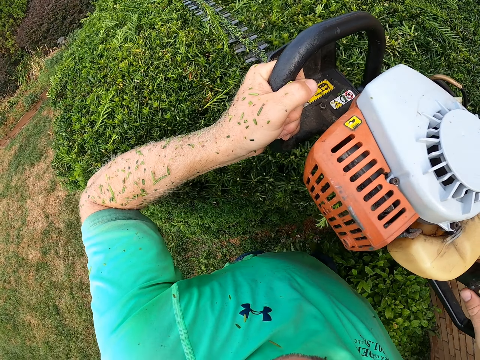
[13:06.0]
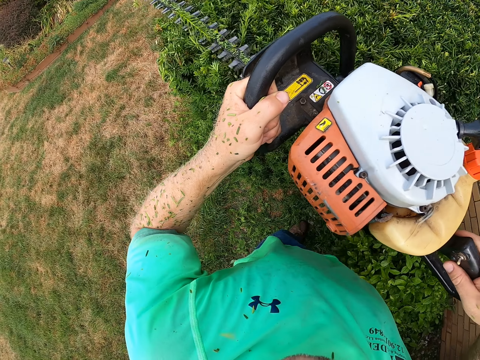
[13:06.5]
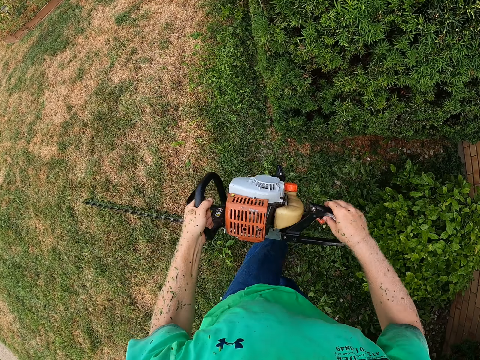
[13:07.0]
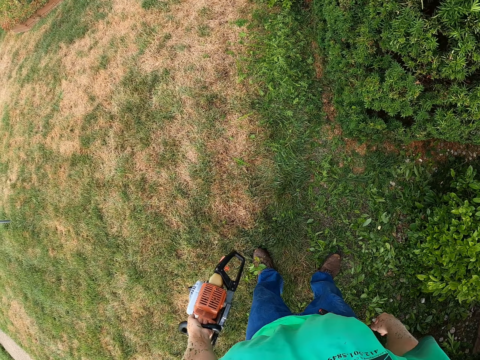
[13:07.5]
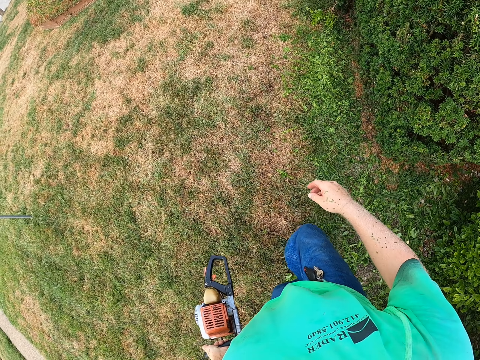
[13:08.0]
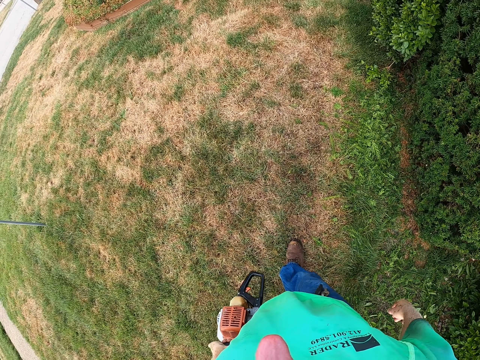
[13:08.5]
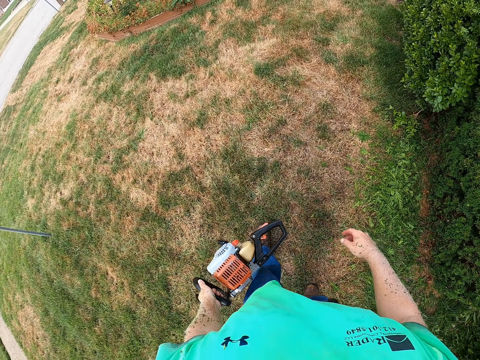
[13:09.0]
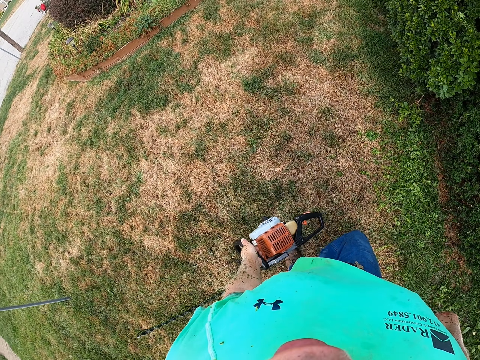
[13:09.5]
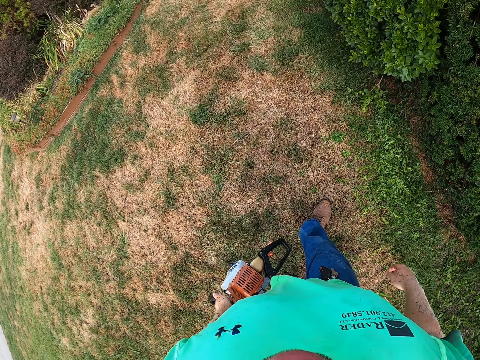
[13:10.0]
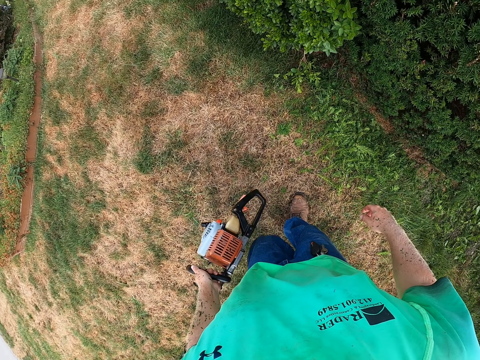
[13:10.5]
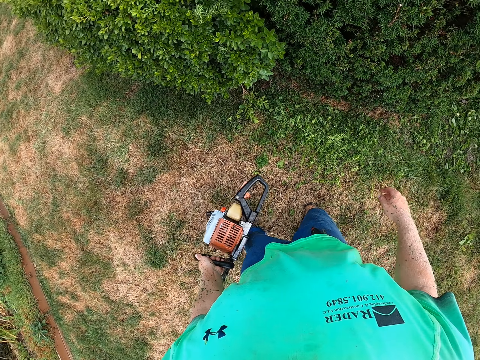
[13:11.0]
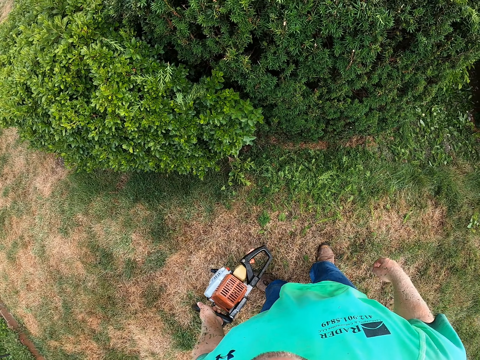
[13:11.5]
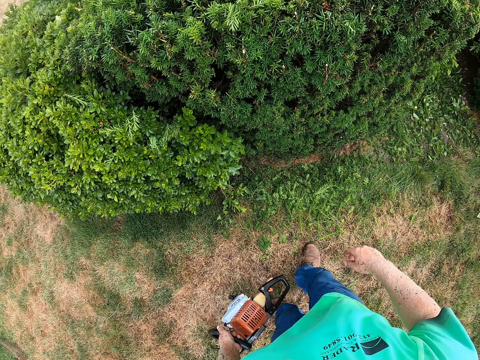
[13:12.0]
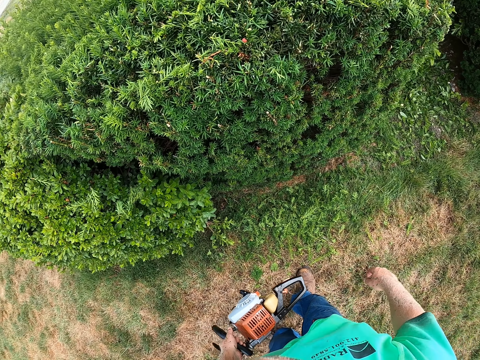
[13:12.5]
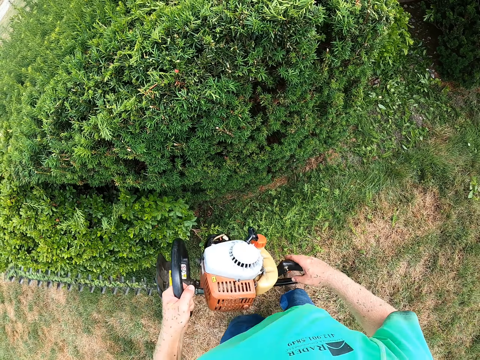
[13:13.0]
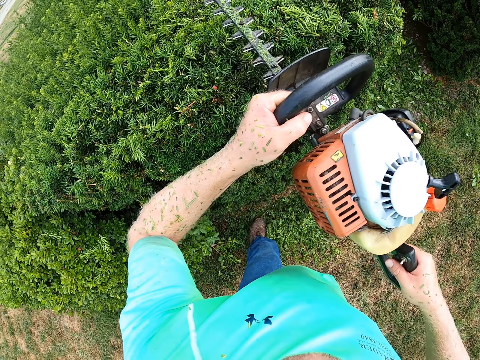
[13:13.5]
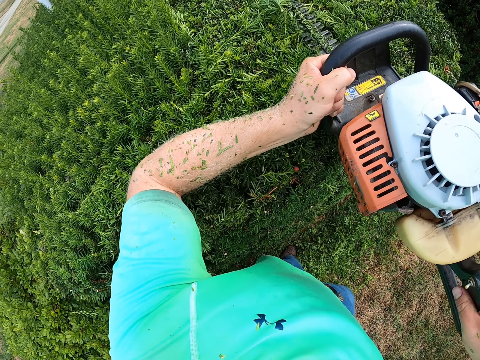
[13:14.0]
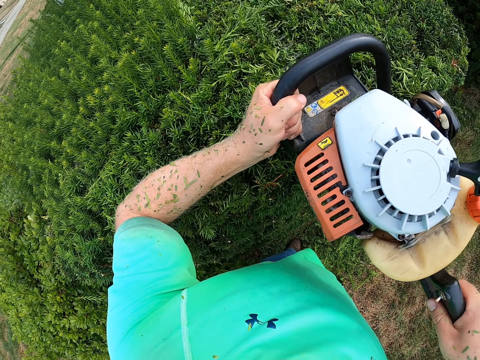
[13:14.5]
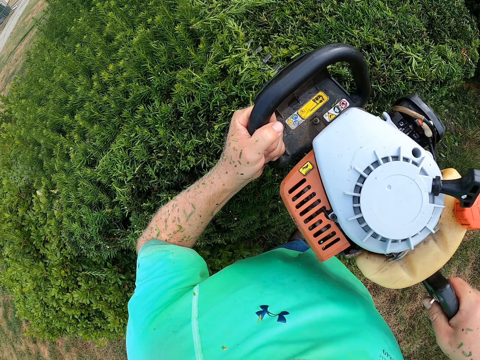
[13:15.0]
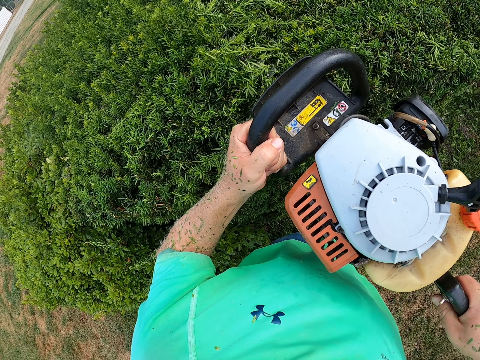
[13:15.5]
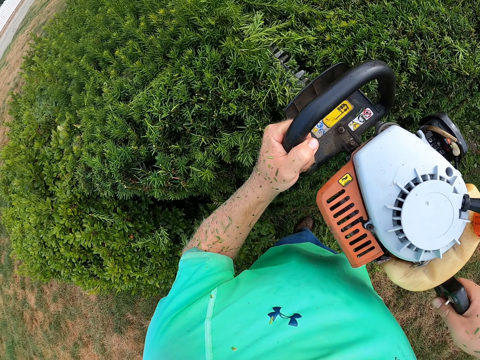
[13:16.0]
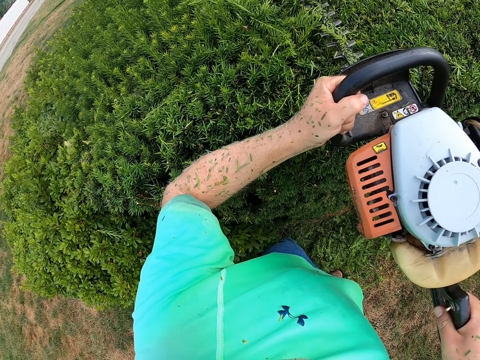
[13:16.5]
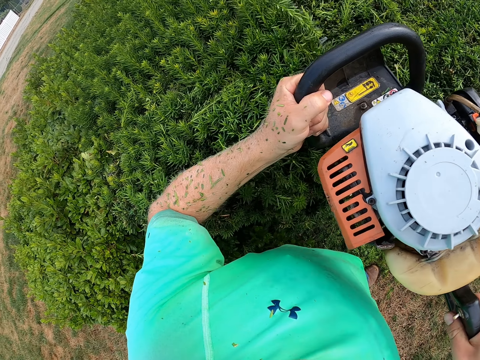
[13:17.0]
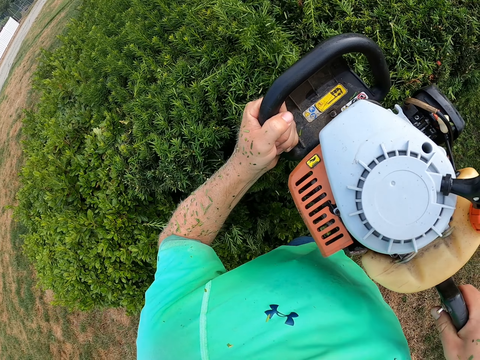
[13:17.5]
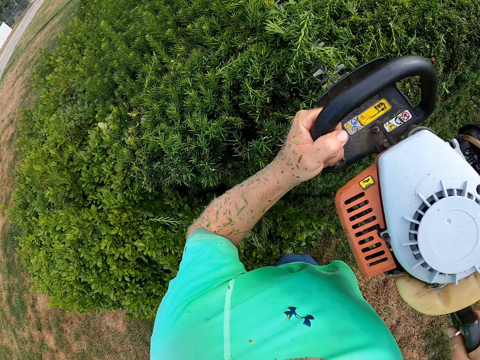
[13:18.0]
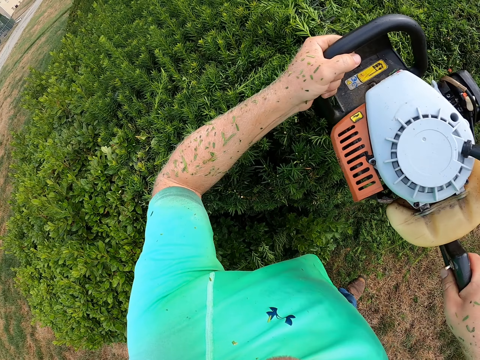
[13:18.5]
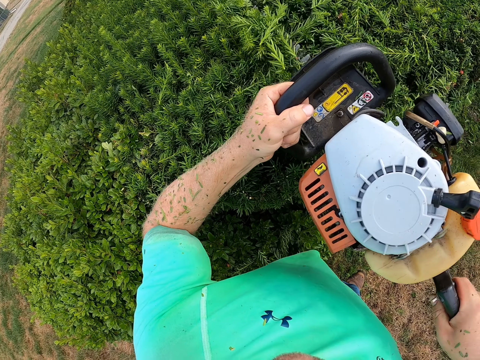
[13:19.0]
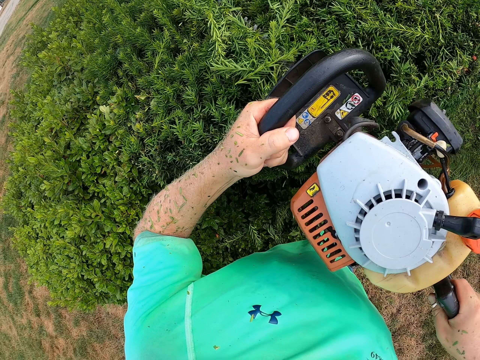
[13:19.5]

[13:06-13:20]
The camera wearer holds an electric hedge trimmer with his left hand. He walks around. He looks around. He holds the electric trimmer with both hands. He trims the hedge with the hedge trimmer in both hands.

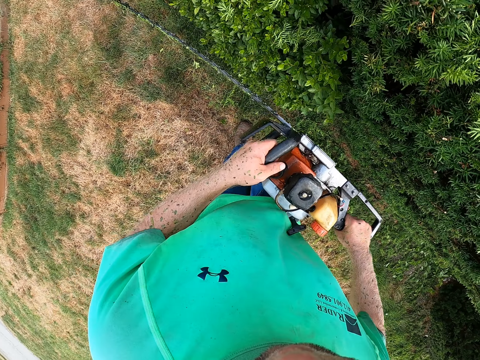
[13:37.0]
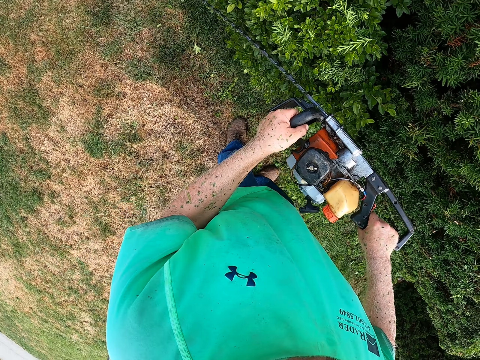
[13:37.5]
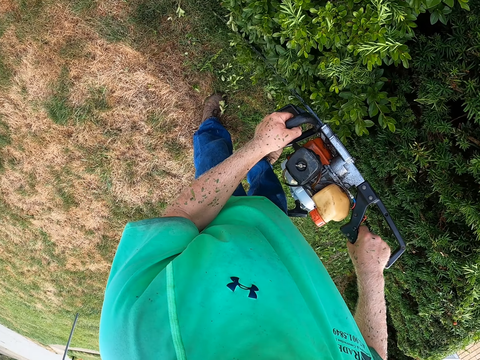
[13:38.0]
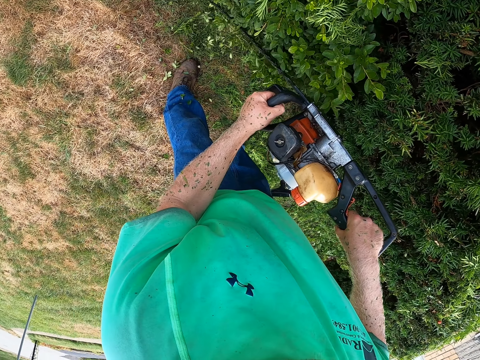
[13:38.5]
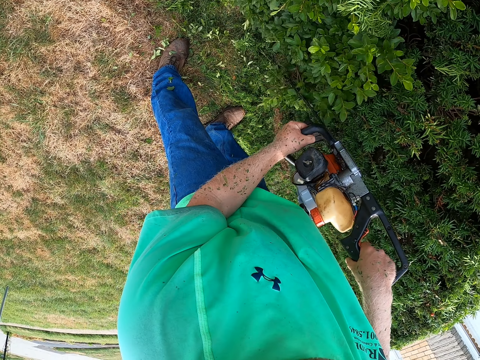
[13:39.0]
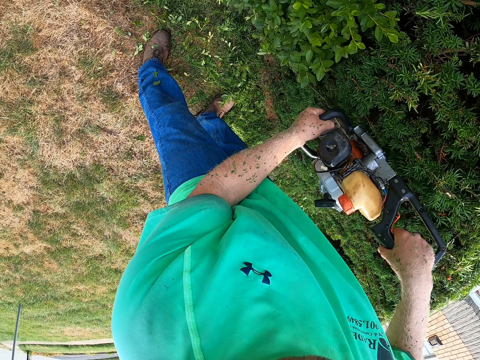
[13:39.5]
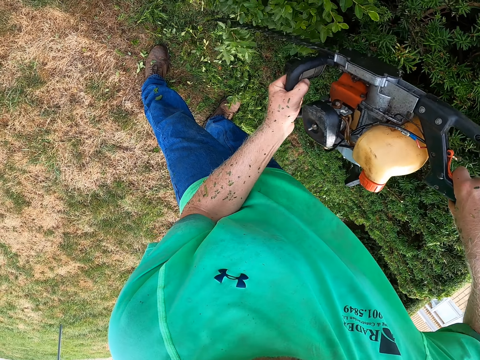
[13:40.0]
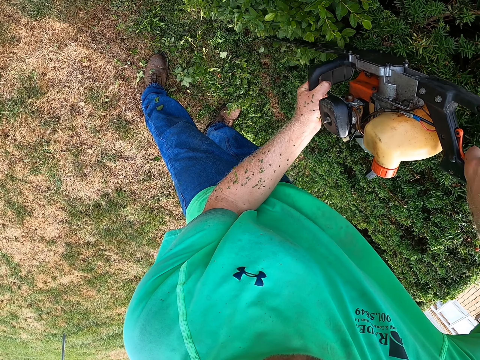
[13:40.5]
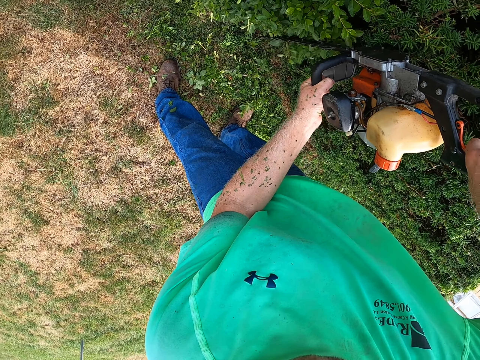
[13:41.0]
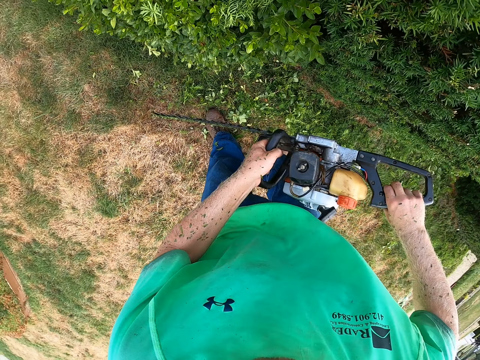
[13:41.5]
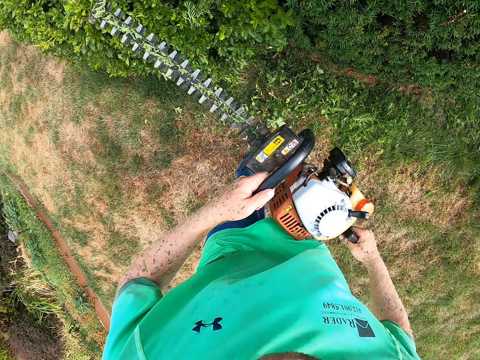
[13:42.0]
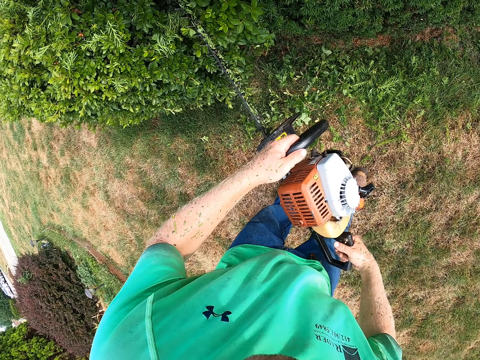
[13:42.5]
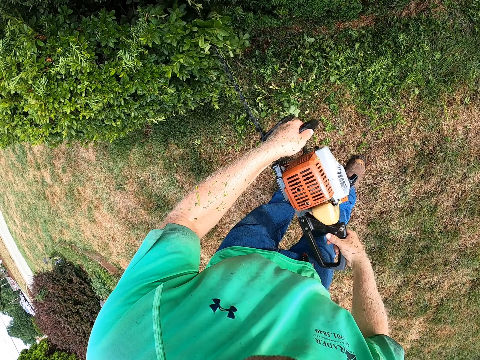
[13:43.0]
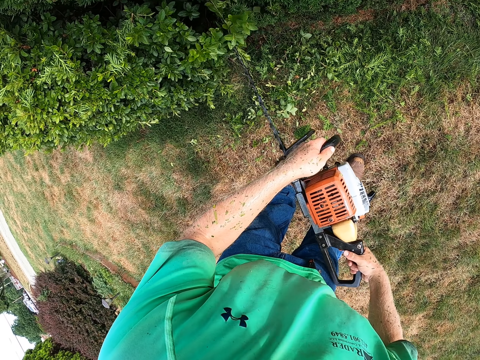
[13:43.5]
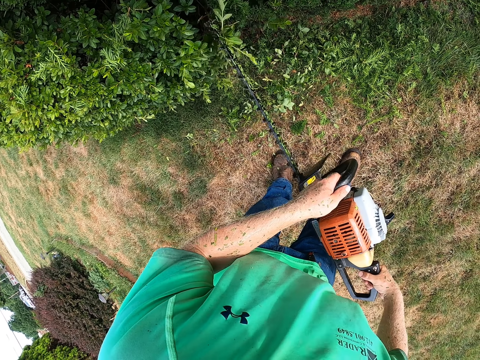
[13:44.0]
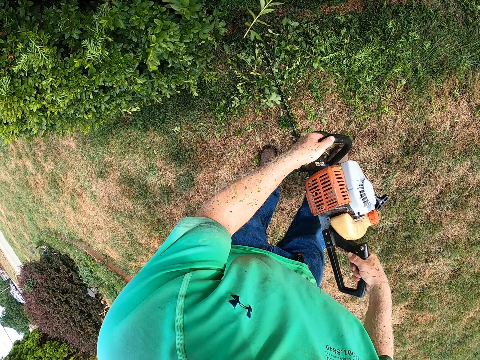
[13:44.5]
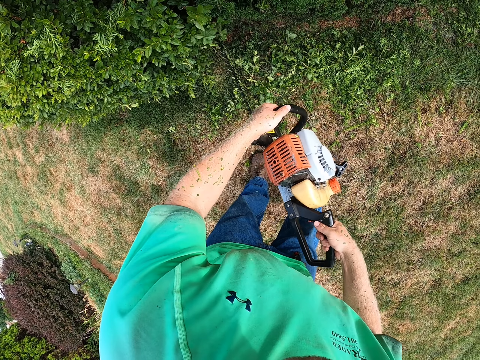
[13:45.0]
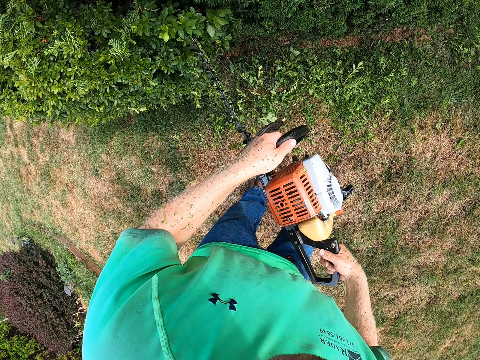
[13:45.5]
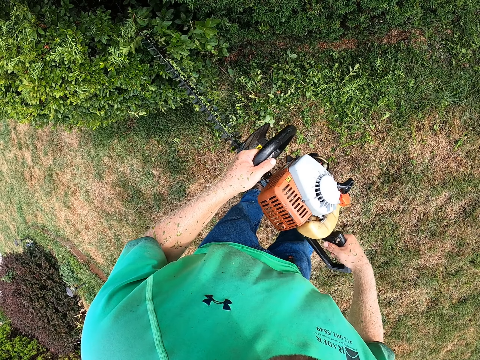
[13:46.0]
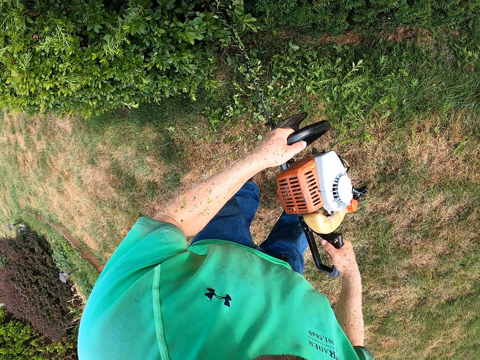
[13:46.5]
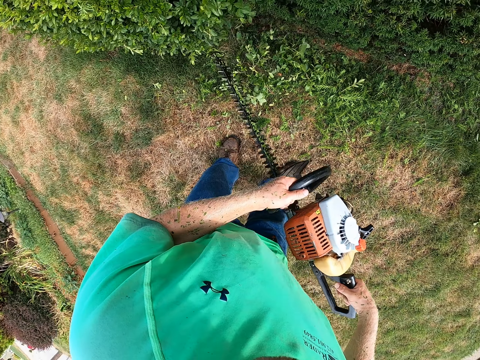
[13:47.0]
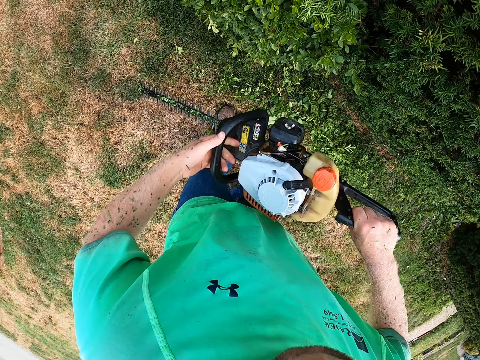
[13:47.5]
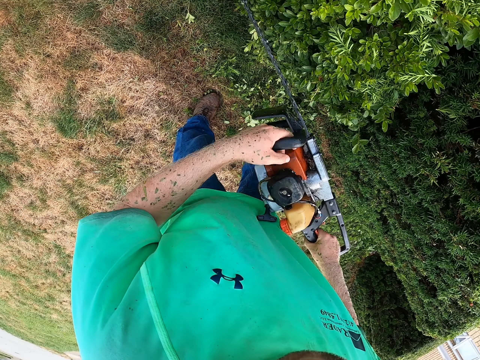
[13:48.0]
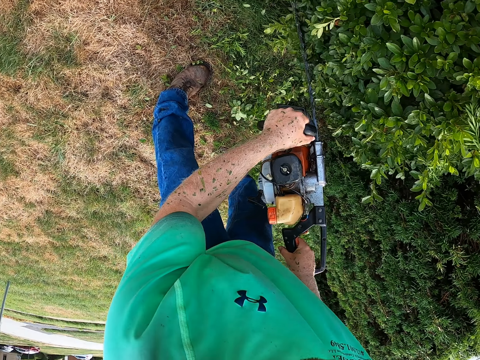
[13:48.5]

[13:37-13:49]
The camera wearer trims the hedge with the hedge trimmer in both hands. They adjust the hedge trimmer in both hands. They trim the hedge with the hedge trimmer in both hands. They tilt the cordless grass trimmer. They trim grass.
